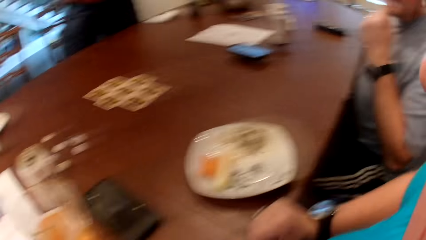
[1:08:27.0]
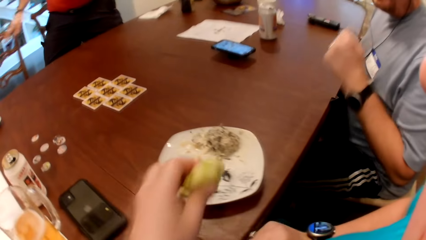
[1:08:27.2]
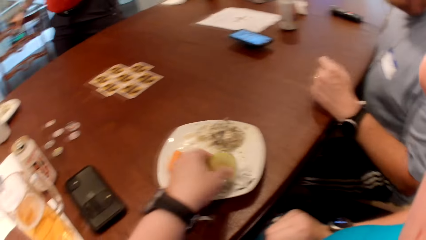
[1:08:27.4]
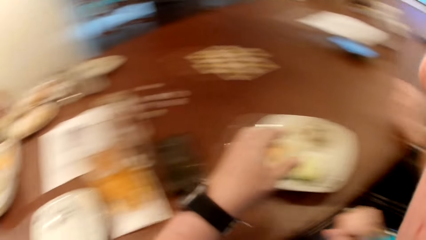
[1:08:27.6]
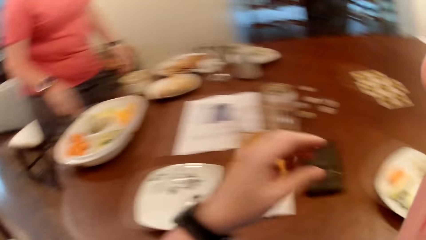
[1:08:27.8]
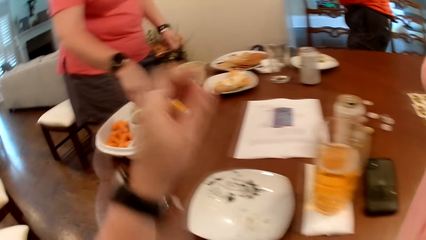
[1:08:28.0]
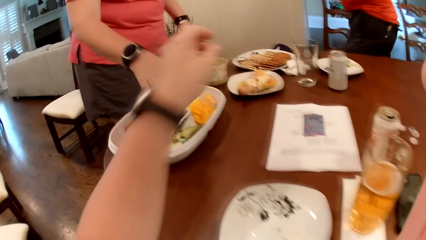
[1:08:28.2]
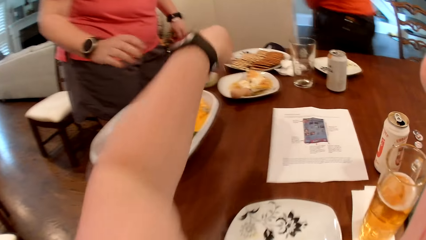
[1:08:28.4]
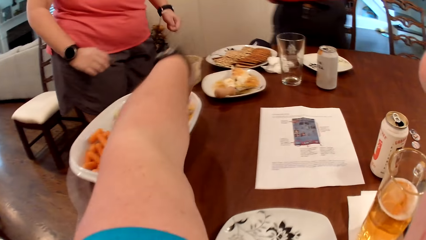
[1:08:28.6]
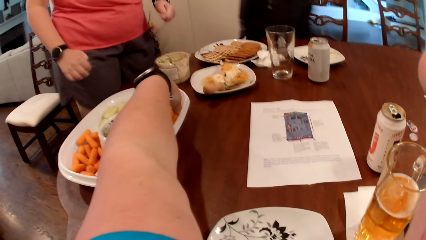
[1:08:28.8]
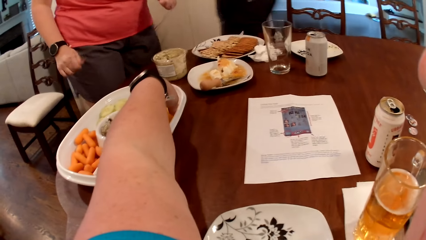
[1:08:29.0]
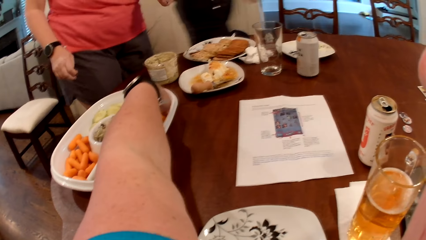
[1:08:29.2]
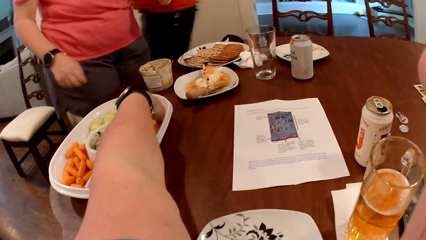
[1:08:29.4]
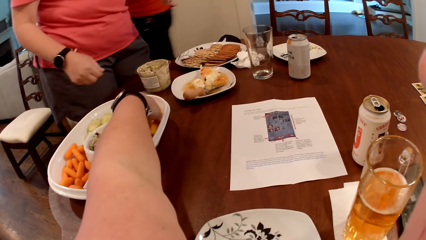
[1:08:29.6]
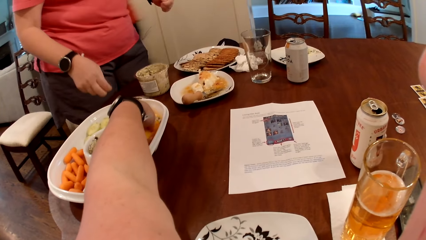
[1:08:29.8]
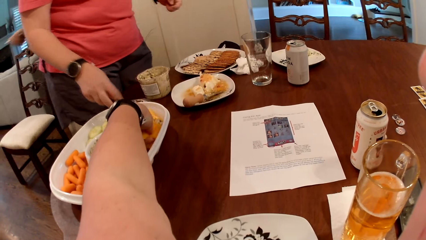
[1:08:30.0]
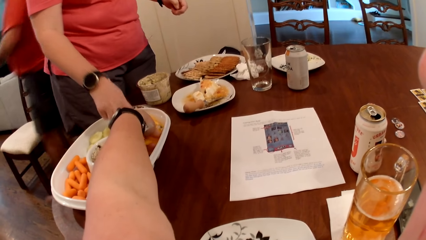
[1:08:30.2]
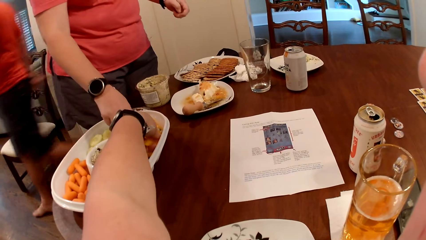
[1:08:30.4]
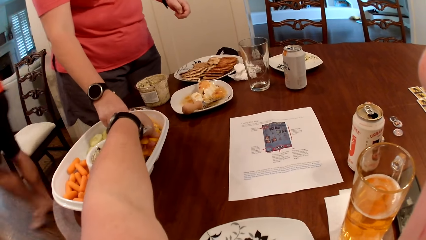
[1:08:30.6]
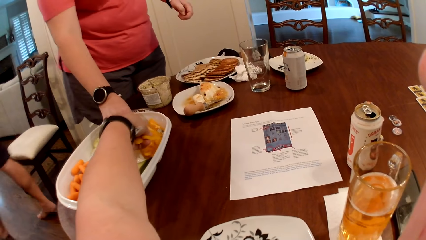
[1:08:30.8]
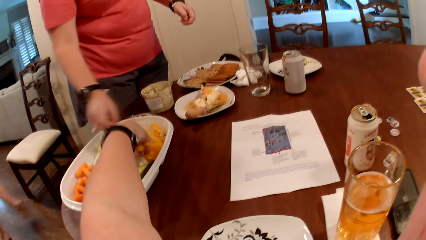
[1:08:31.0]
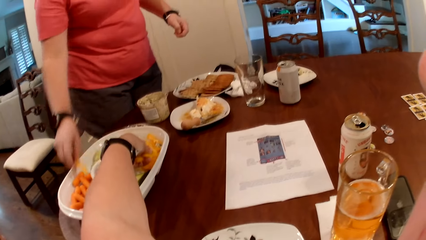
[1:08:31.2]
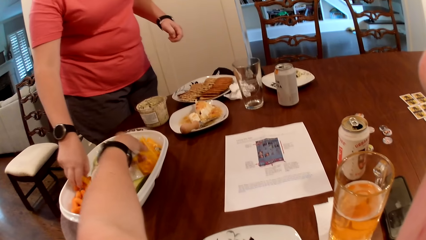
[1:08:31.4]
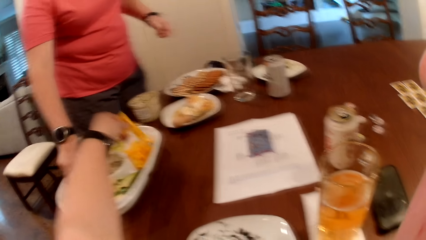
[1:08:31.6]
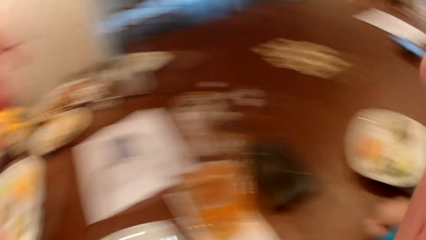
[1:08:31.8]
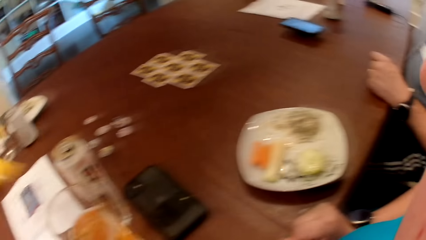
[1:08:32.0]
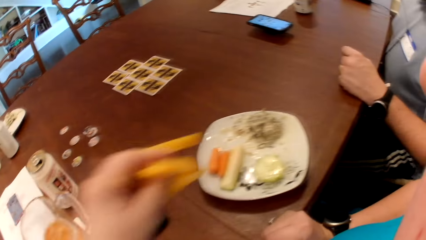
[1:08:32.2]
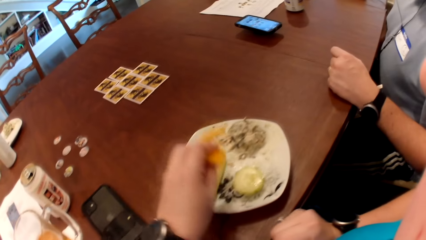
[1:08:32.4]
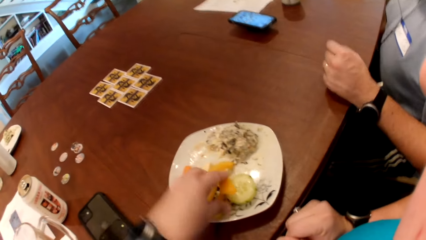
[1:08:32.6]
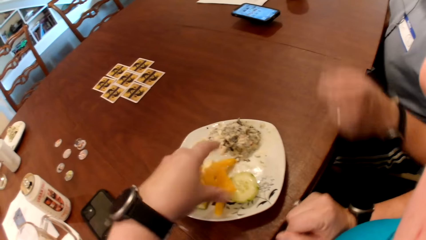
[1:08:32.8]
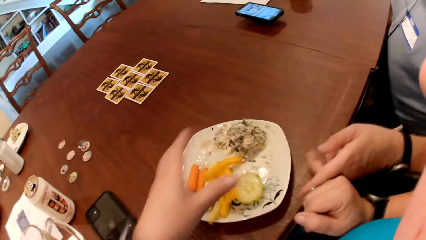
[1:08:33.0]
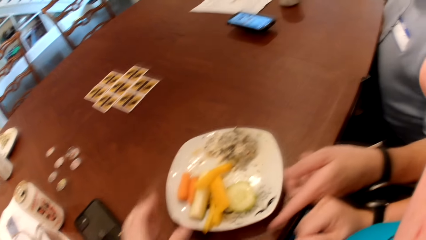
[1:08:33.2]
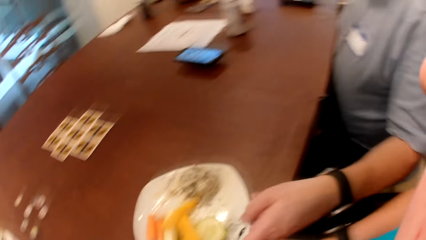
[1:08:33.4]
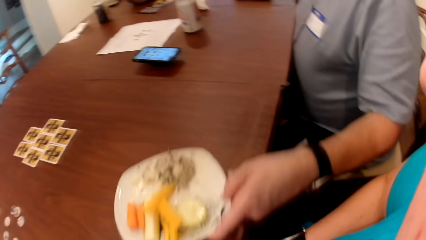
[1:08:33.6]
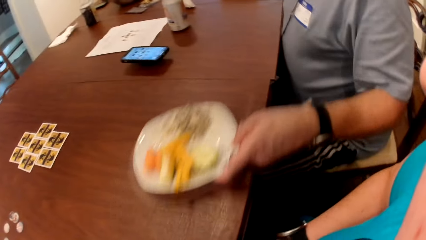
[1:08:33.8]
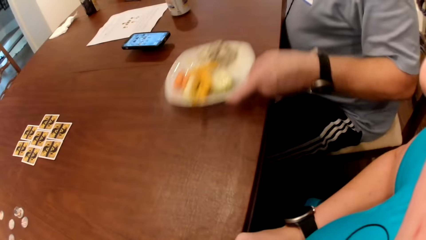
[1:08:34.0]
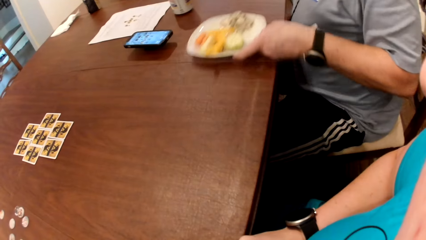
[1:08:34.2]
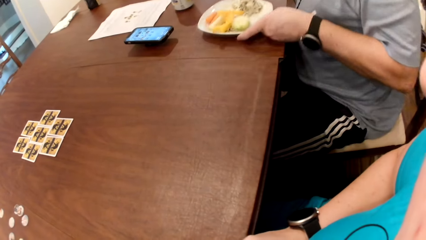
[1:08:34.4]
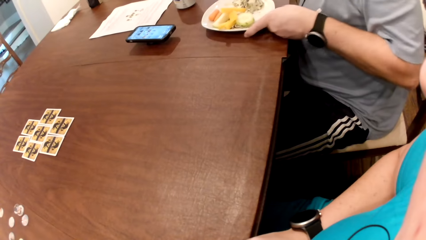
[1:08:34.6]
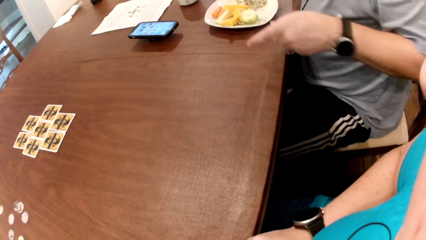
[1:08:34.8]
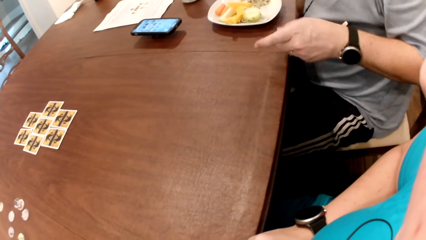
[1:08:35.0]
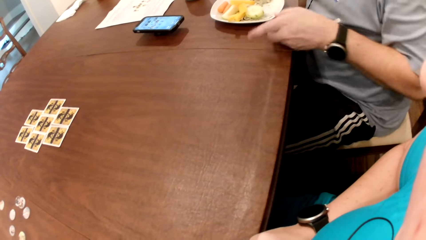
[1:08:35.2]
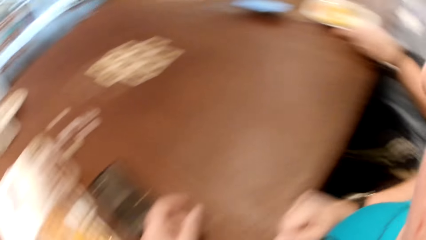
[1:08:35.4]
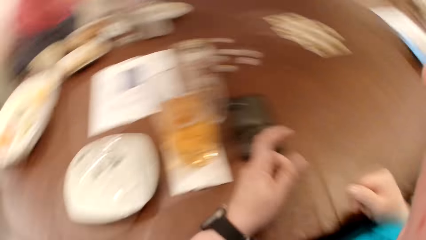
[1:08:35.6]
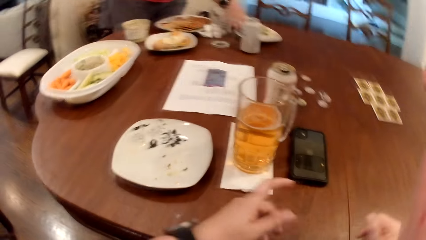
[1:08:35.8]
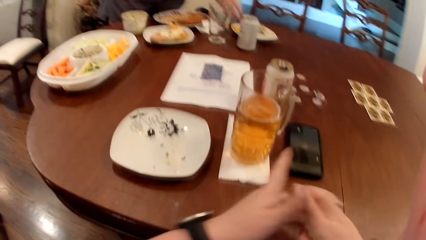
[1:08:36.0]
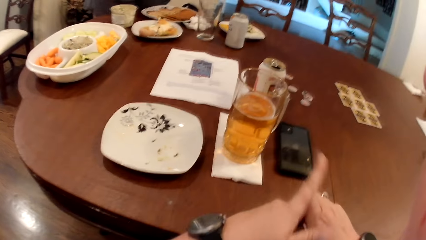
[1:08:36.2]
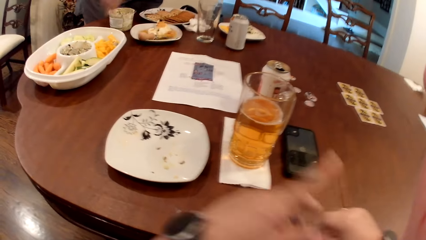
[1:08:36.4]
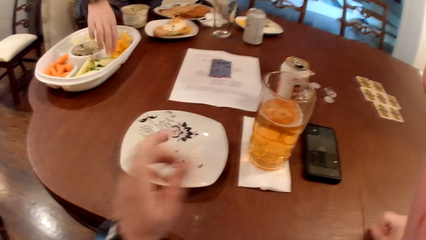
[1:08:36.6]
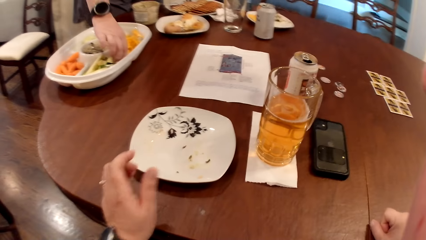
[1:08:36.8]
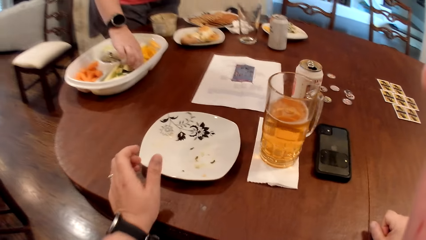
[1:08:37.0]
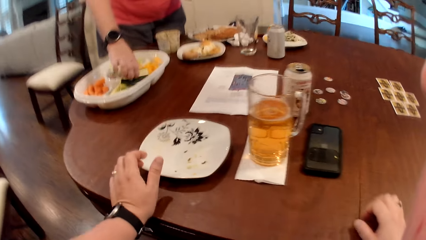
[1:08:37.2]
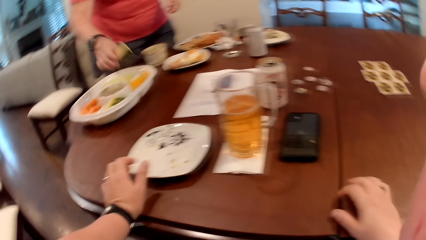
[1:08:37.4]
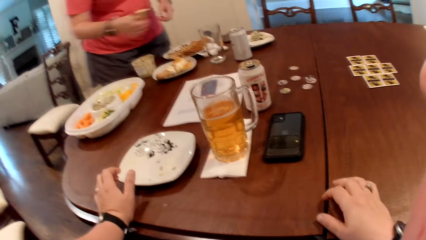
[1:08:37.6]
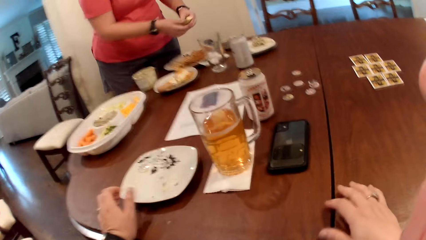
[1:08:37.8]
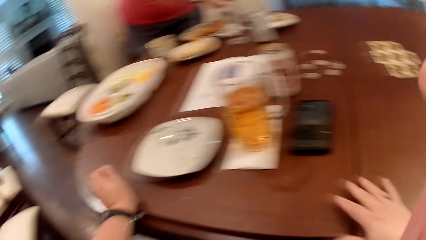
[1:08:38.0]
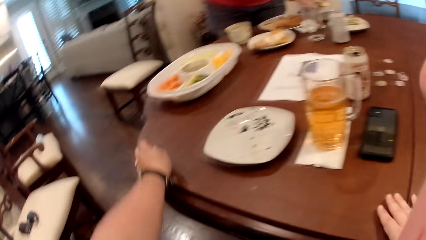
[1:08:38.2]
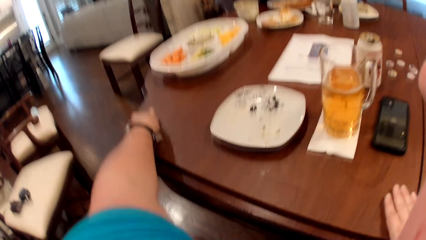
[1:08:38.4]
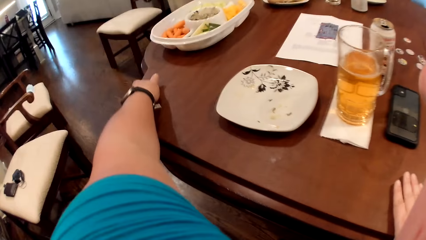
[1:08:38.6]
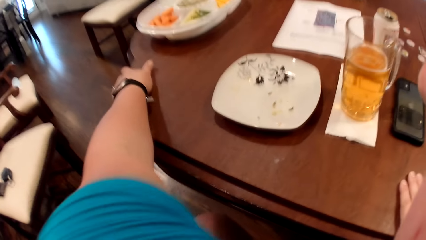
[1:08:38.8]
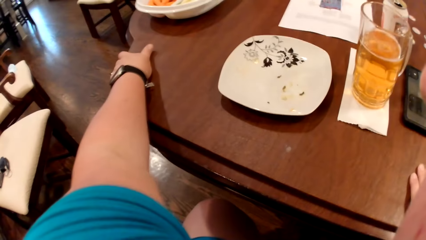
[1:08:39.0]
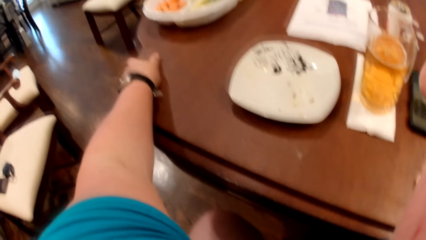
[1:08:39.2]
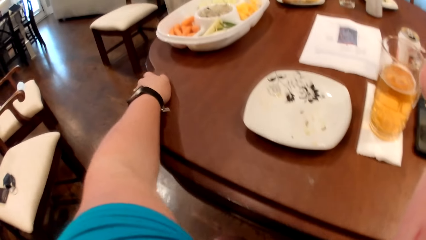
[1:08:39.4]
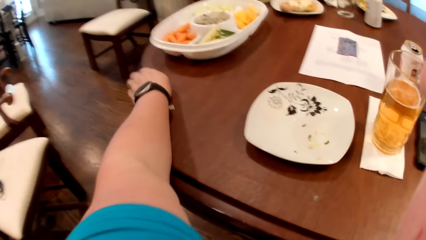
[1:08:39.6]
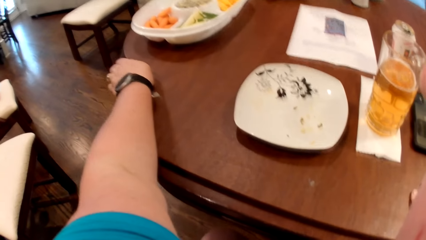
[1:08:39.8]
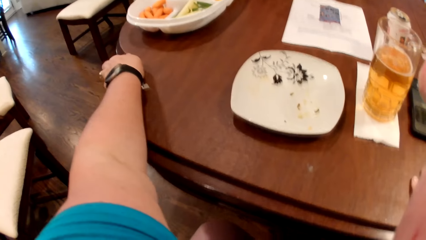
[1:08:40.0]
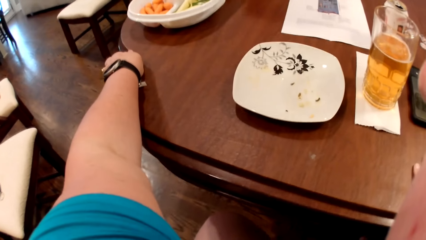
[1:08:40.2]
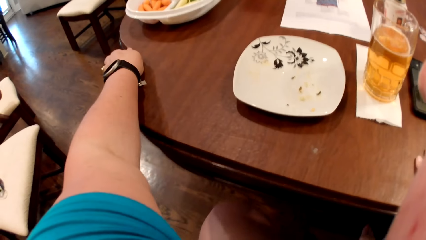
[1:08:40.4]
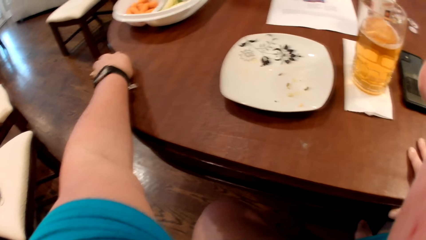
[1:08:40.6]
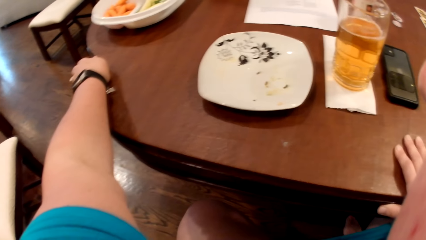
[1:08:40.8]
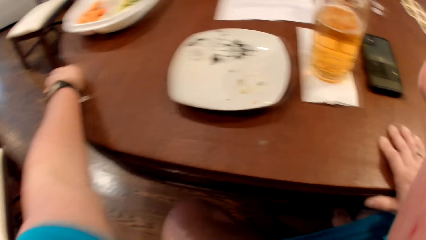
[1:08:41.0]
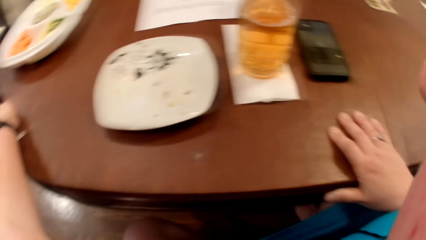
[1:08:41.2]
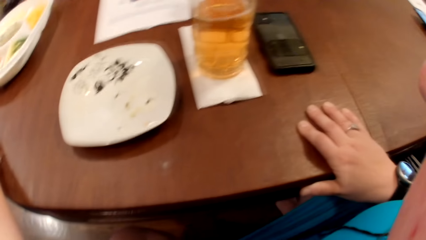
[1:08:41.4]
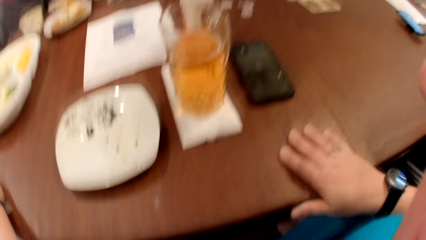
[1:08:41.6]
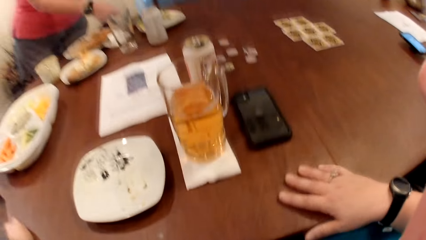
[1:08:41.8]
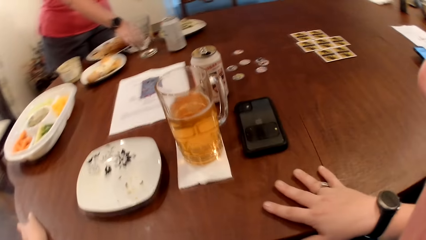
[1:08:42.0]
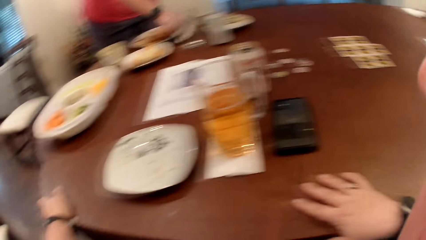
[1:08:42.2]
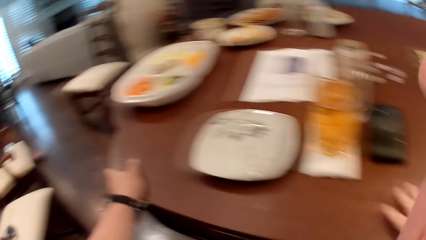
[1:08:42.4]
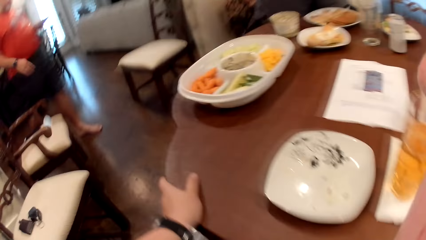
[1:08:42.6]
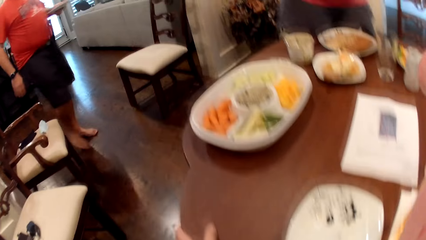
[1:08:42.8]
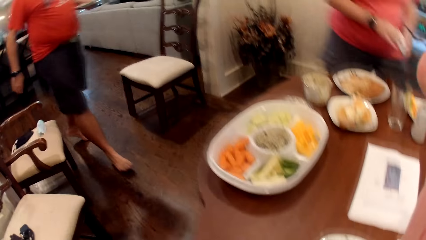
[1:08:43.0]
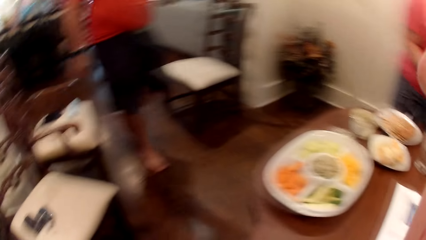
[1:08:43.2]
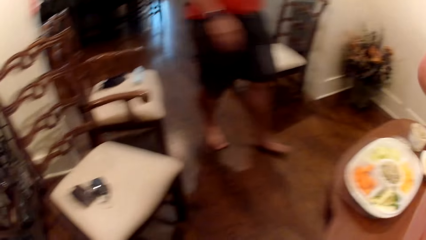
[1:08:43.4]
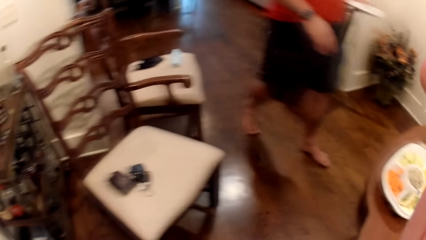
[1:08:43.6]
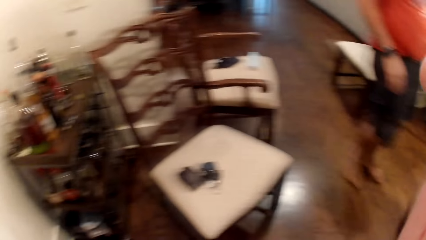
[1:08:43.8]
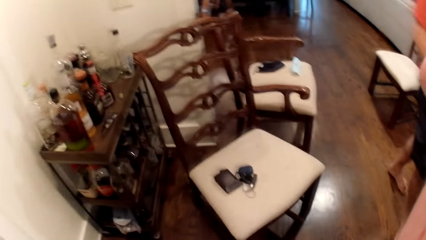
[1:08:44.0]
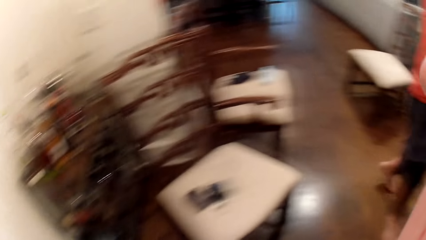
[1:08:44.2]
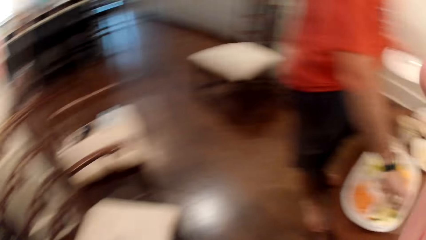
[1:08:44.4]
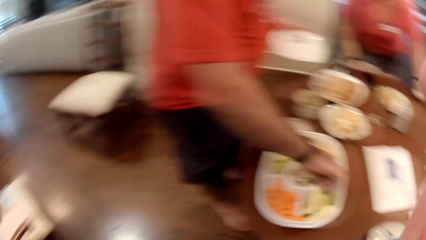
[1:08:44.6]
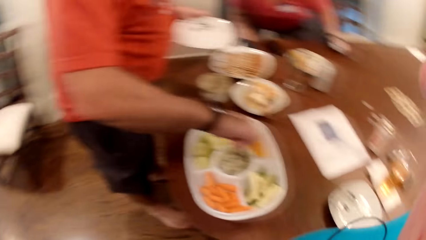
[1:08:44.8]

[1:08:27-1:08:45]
The camera wearer places the slices of banana in the plate with her left hand. She picks slices of paw paw from the tray with her left hand and places the slices of paw paw in the plate with her left hand. A man moves the plate on the table with his right hand. A woman picks slices of cucumber from the tray with her right hand. The camera wearer adjusts the table position. She looks around. The woman picks the paper towel from the table with her right hand. The camera wearer stands up from the table.
